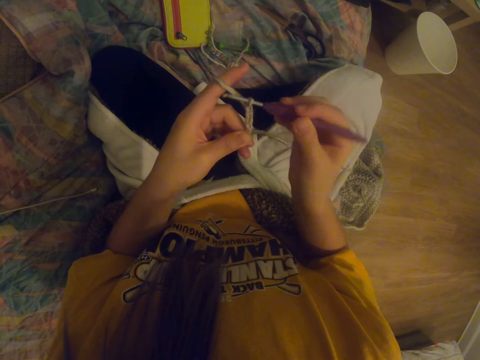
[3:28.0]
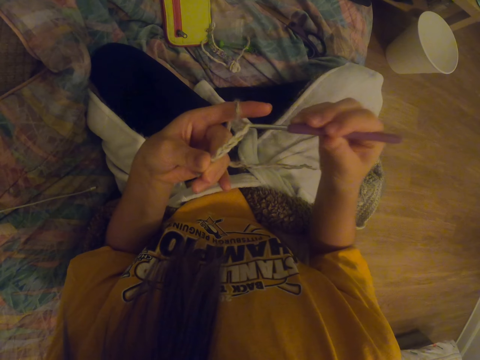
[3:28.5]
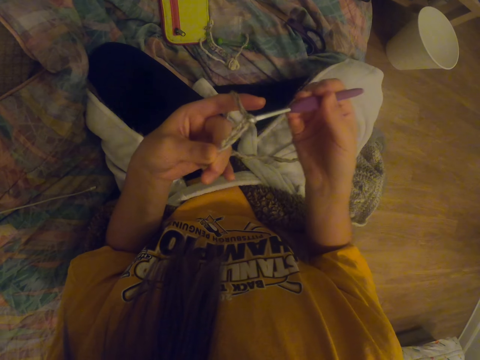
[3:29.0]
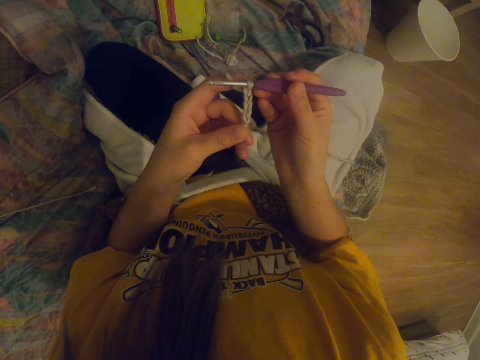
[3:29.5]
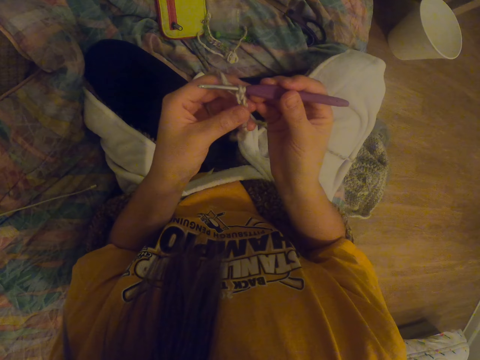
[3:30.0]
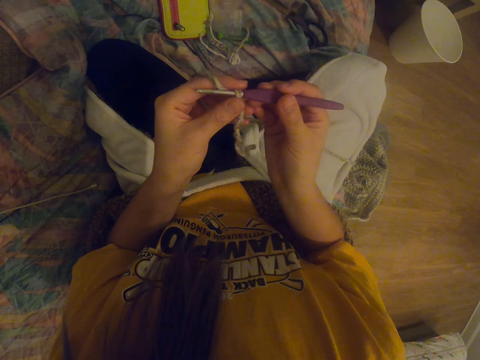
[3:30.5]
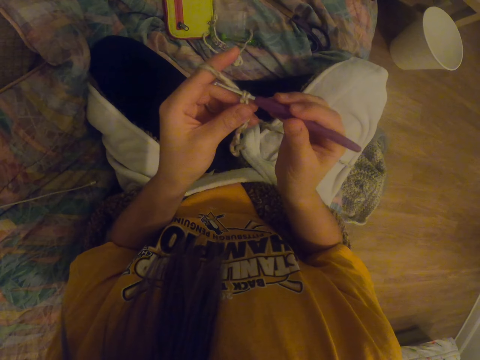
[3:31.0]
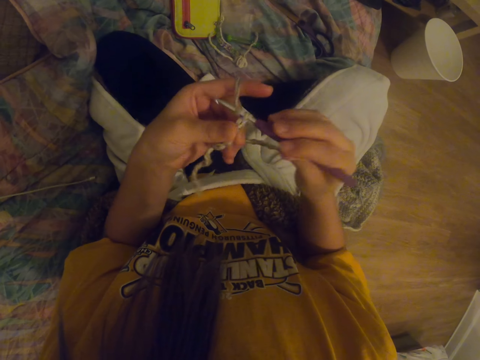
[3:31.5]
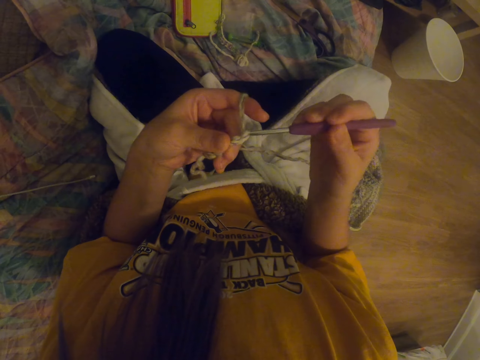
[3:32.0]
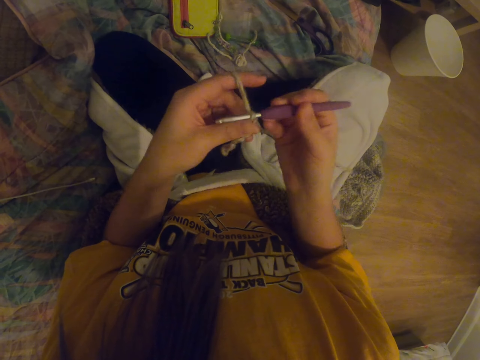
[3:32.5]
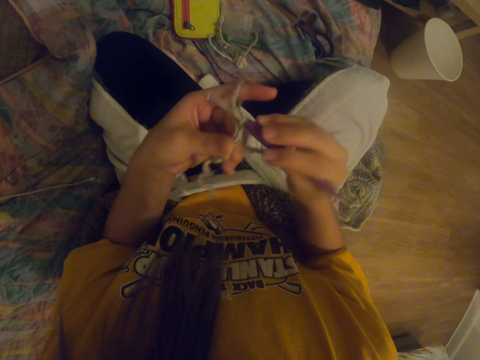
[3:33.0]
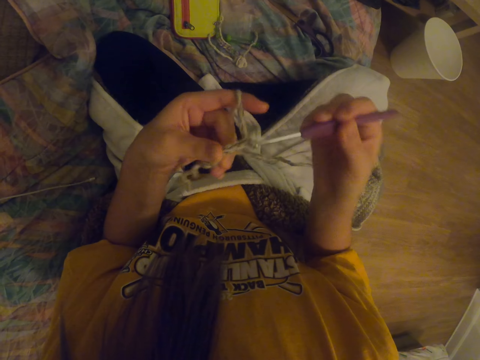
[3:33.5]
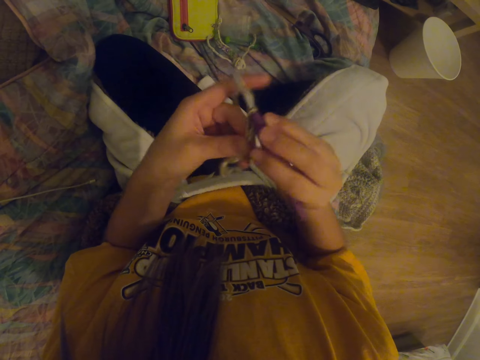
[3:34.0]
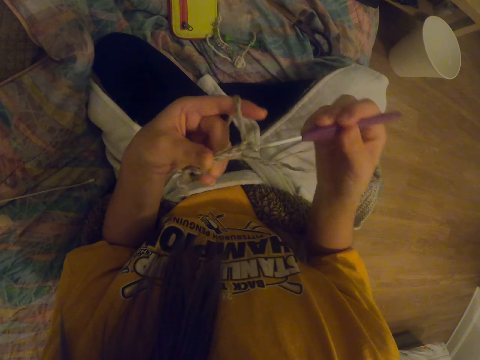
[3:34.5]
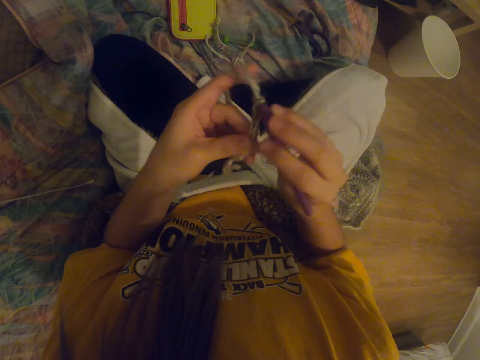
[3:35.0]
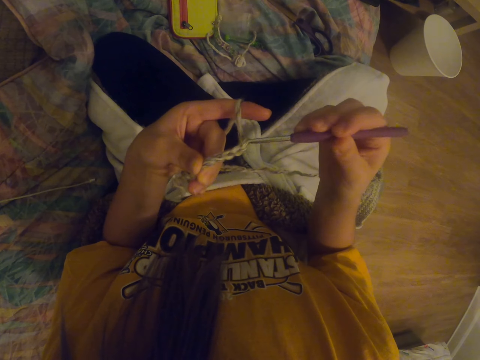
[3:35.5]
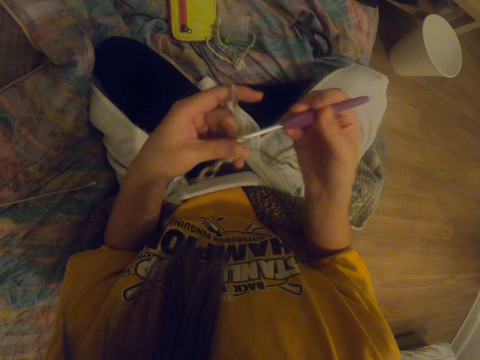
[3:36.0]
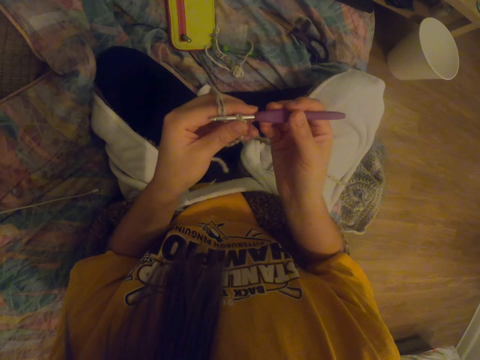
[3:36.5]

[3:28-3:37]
The camera wearer stares at the thread. They knit the thread.

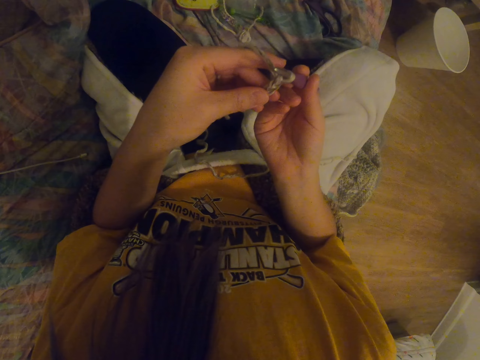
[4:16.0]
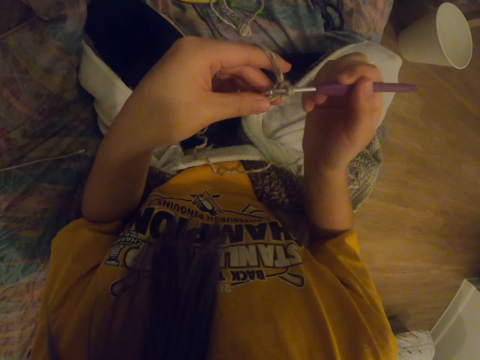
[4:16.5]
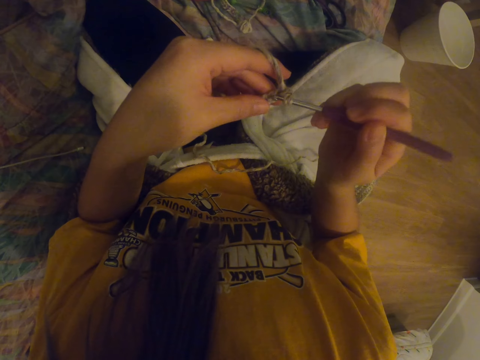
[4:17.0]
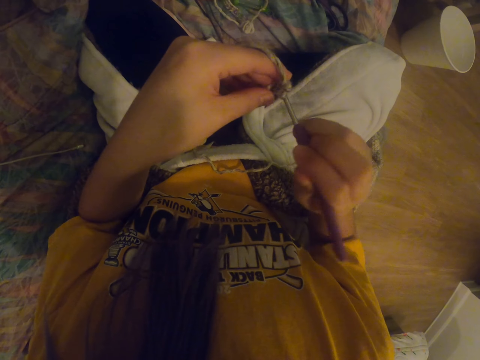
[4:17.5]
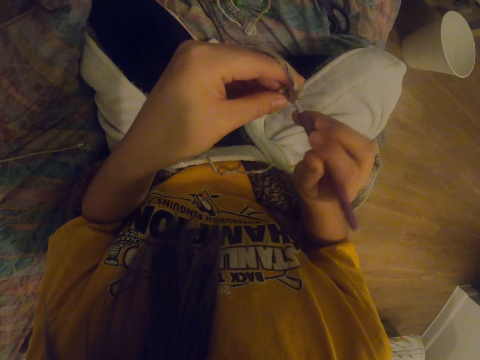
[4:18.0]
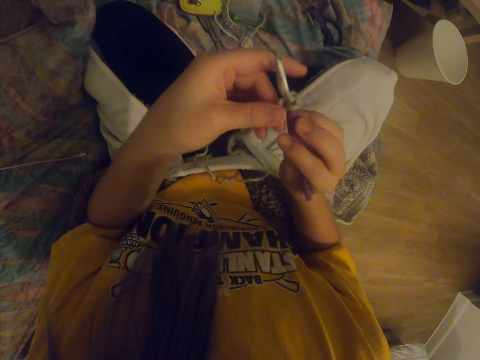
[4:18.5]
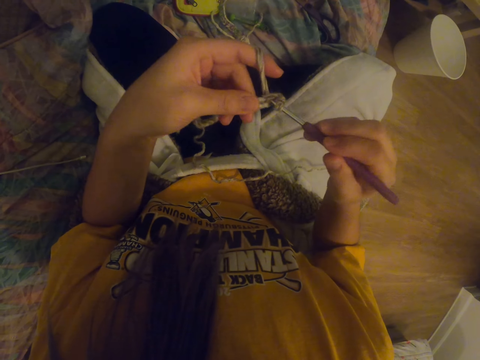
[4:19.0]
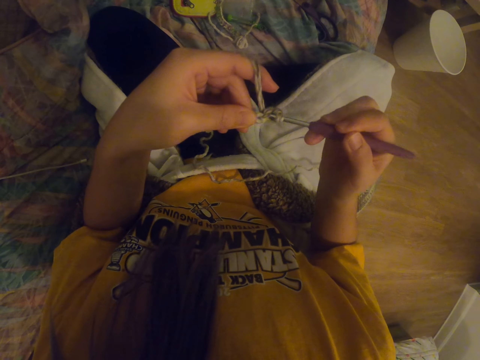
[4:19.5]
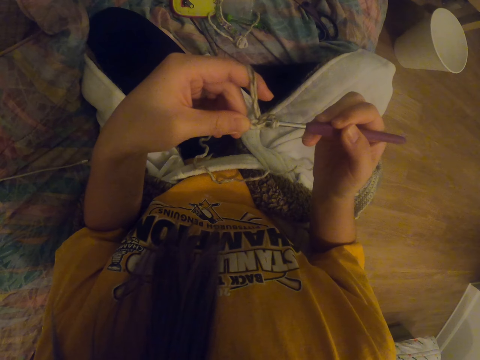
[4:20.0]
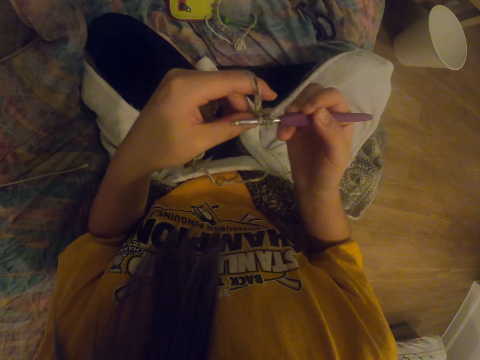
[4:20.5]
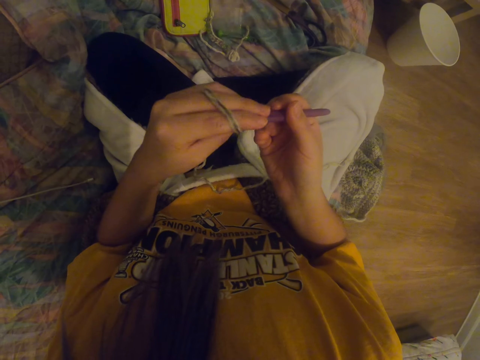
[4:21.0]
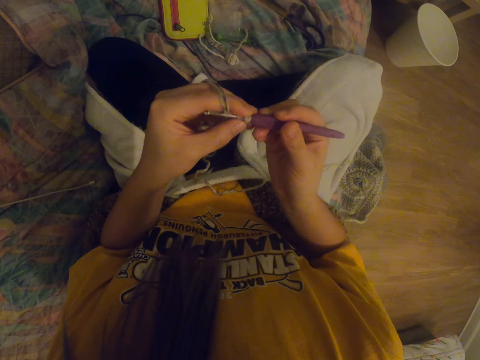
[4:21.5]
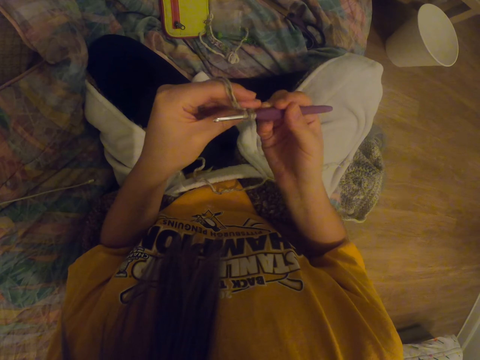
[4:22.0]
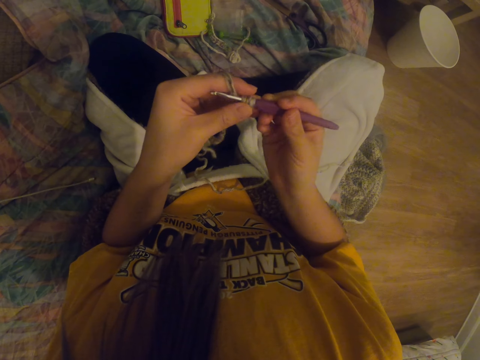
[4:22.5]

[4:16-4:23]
The camera wearer knits the garment.

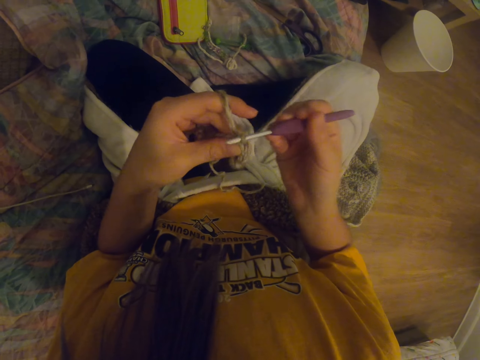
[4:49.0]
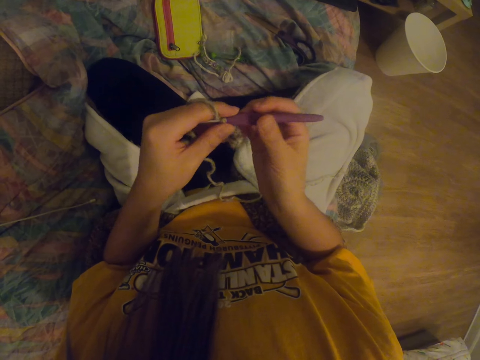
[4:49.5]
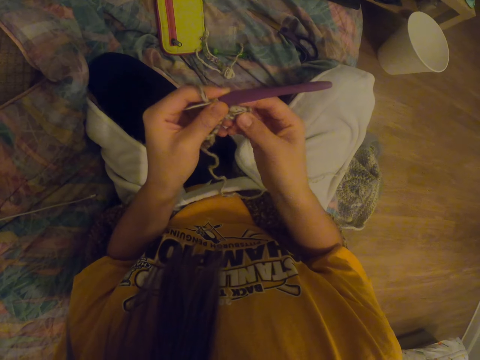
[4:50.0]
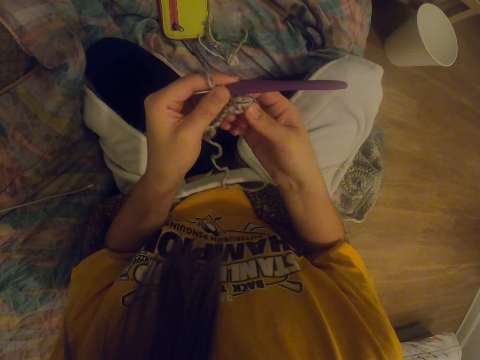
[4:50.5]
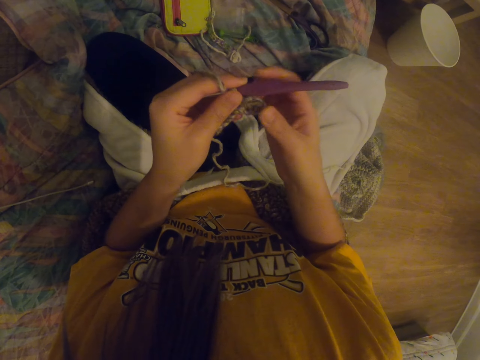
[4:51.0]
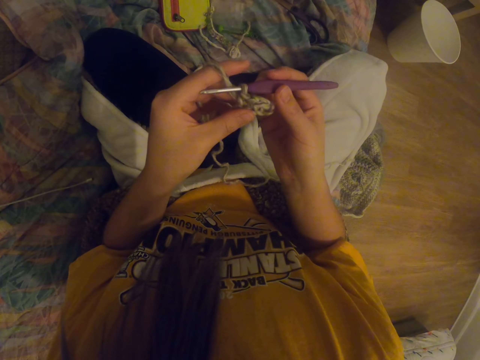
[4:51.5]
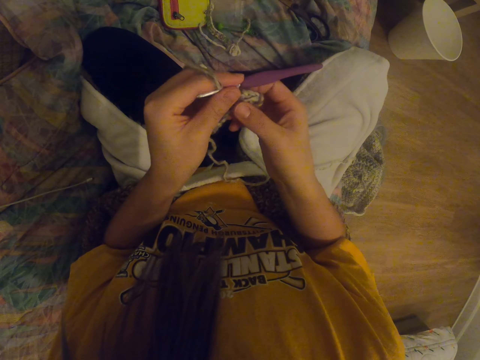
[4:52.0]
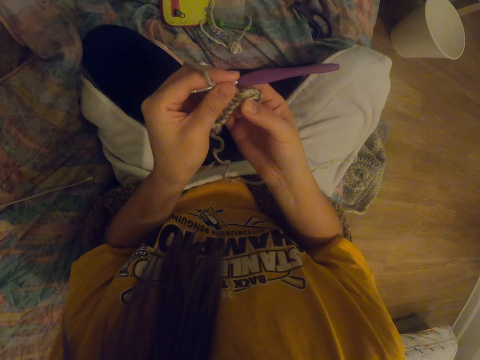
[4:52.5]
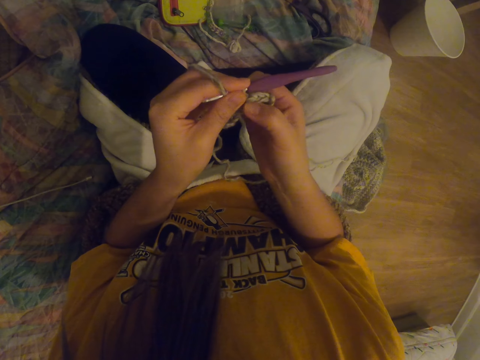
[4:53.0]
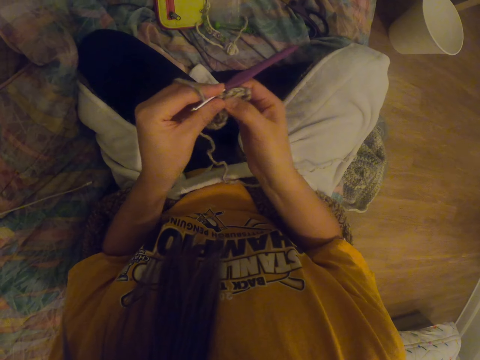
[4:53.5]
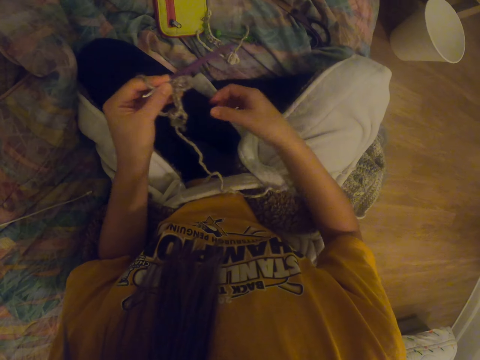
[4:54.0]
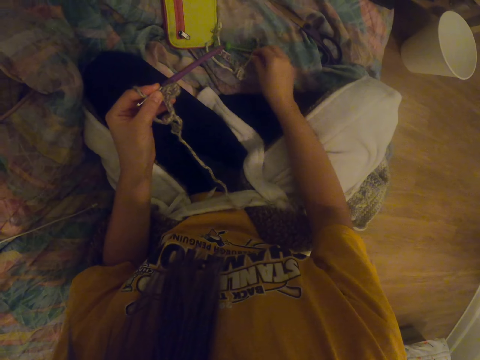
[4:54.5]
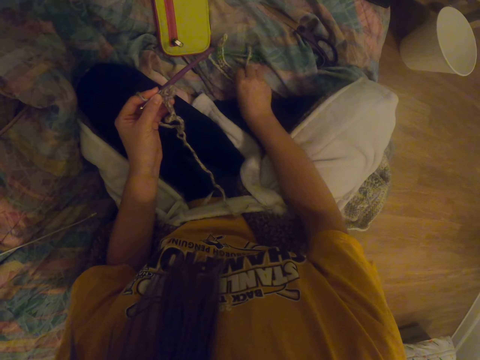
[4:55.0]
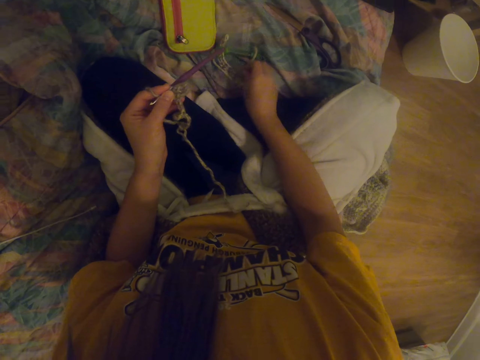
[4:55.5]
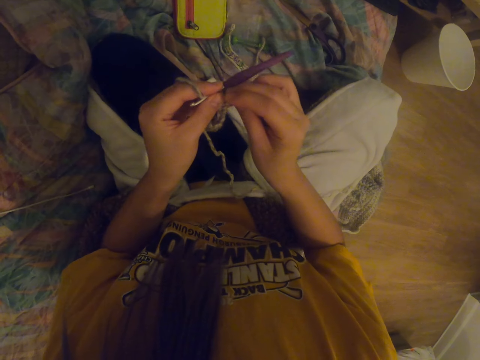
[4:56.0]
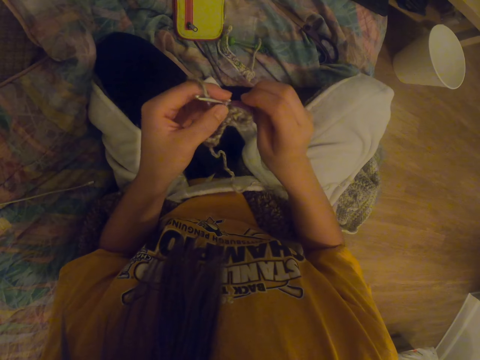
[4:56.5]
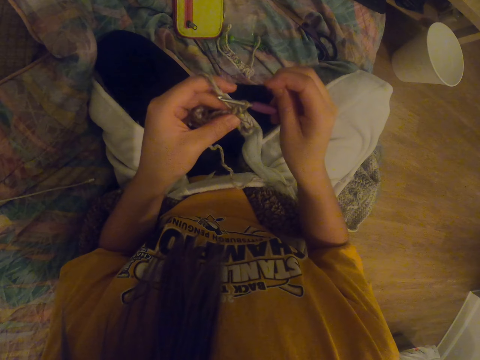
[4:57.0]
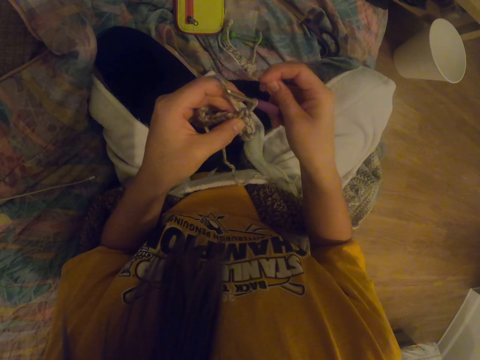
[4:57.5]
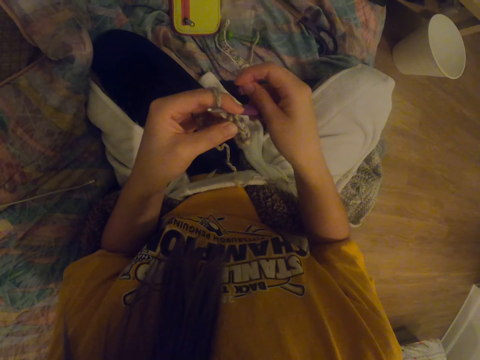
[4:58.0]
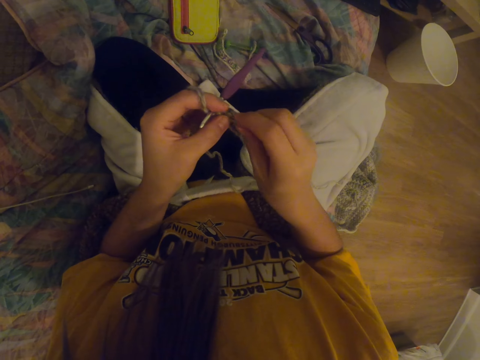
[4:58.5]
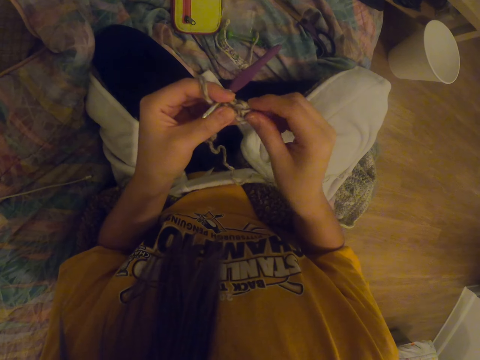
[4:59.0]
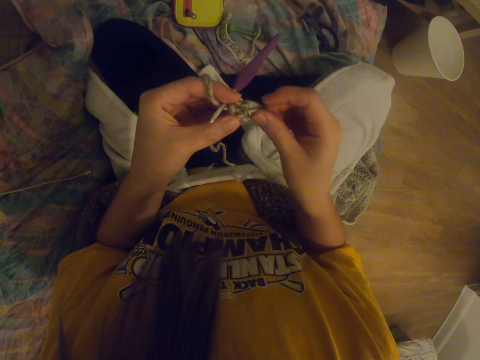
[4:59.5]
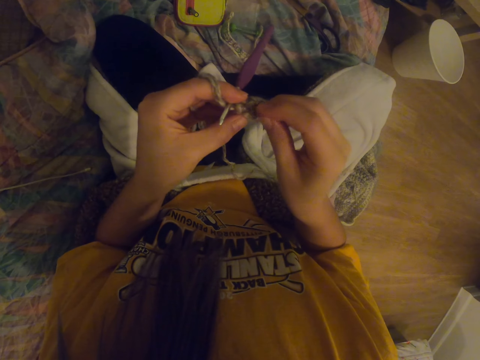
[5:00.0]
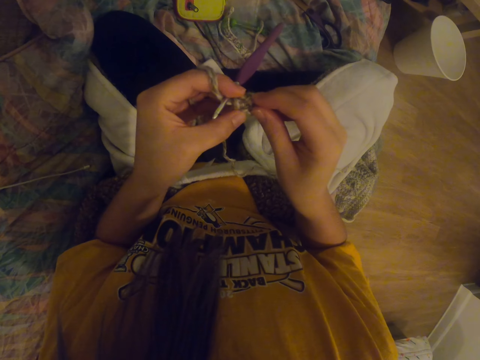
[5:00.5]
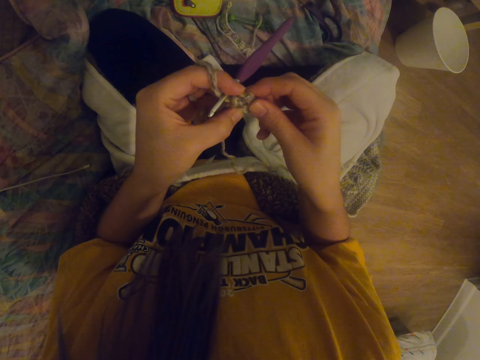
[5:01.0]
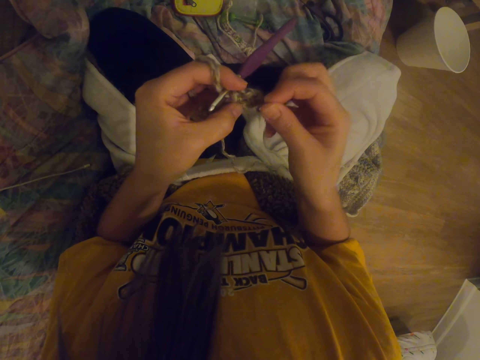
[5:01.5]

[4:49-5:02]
The camera wearer holds a fabric with a hand. They stretch the garment. They pick up the decoration or a hook. They fix the decoration to the garment.
